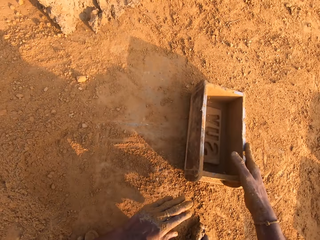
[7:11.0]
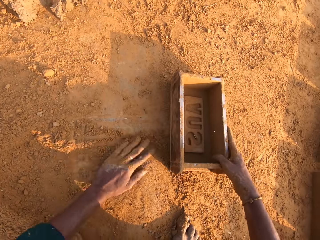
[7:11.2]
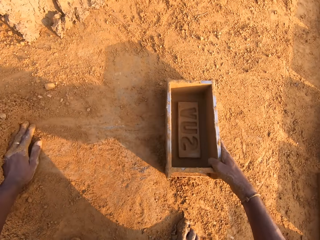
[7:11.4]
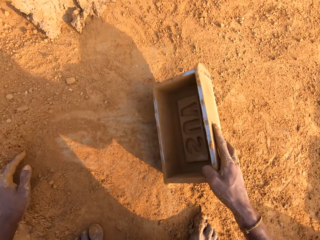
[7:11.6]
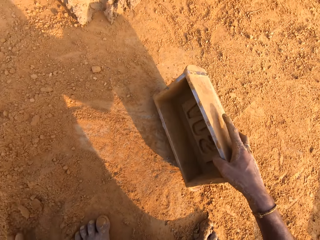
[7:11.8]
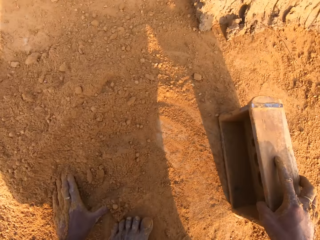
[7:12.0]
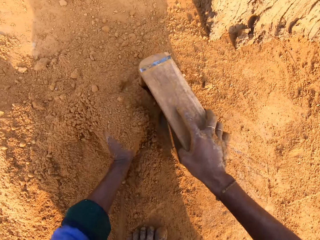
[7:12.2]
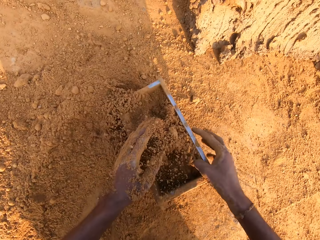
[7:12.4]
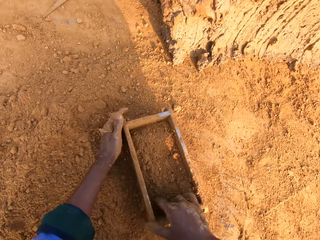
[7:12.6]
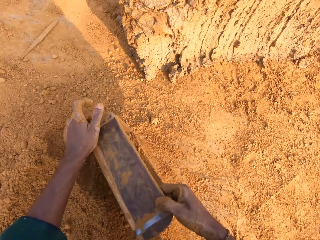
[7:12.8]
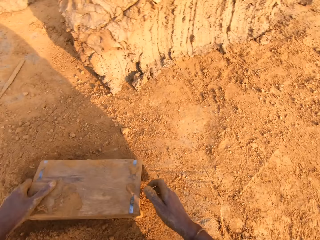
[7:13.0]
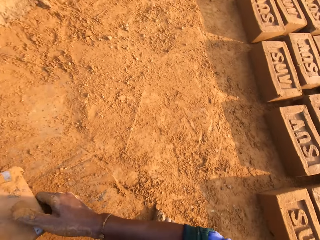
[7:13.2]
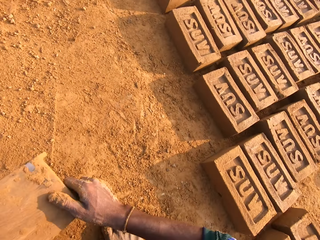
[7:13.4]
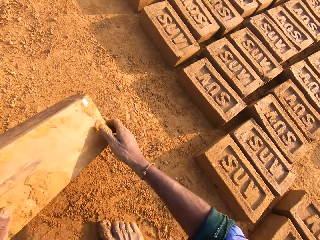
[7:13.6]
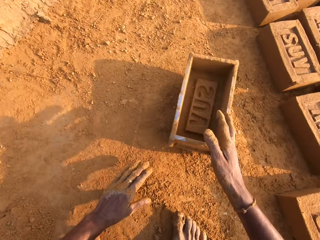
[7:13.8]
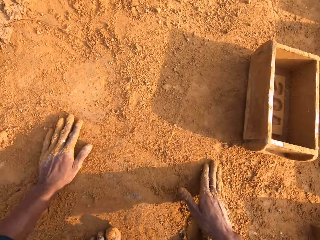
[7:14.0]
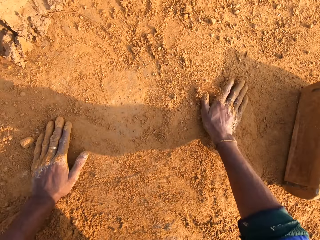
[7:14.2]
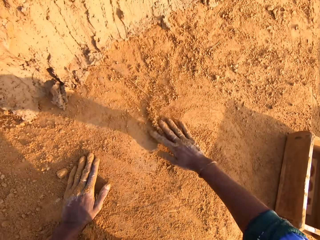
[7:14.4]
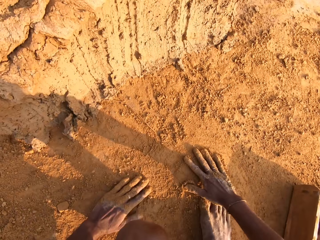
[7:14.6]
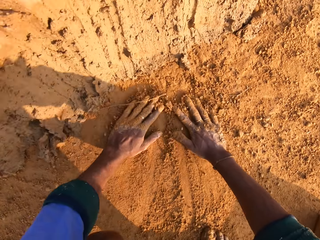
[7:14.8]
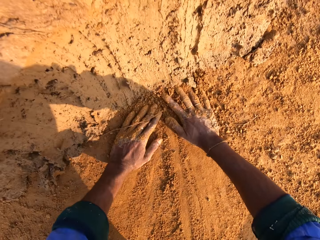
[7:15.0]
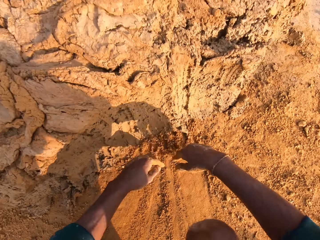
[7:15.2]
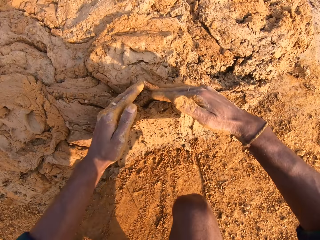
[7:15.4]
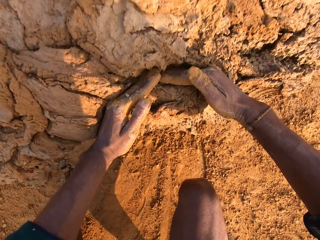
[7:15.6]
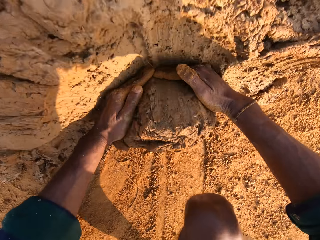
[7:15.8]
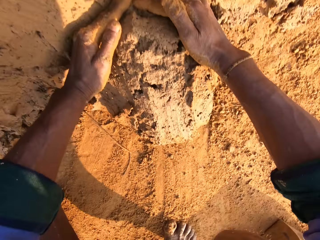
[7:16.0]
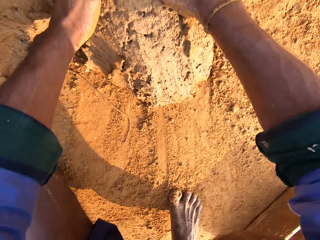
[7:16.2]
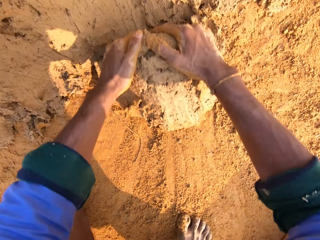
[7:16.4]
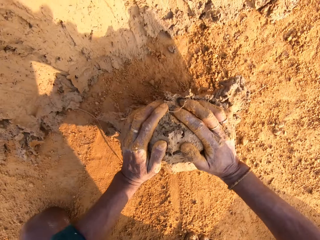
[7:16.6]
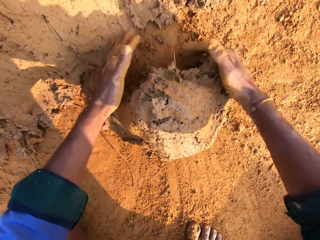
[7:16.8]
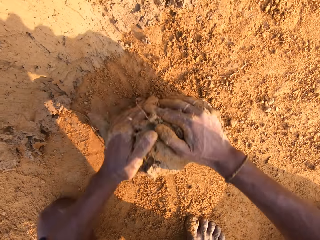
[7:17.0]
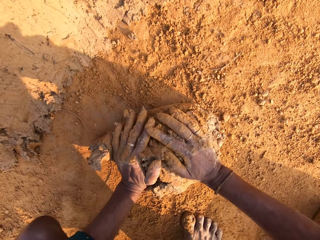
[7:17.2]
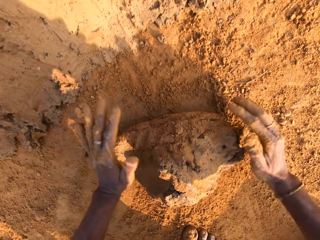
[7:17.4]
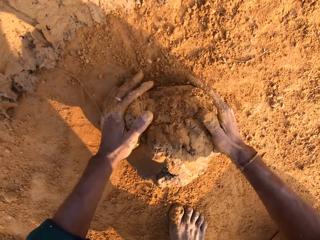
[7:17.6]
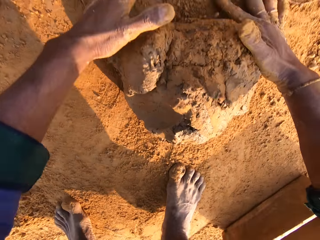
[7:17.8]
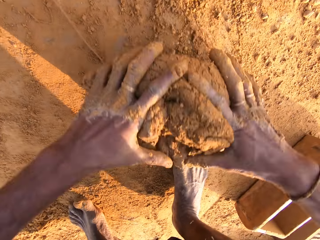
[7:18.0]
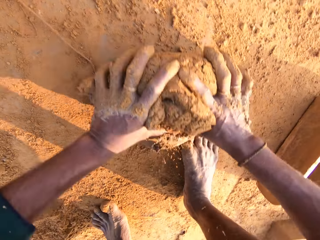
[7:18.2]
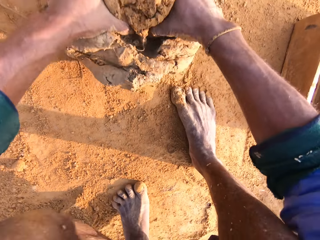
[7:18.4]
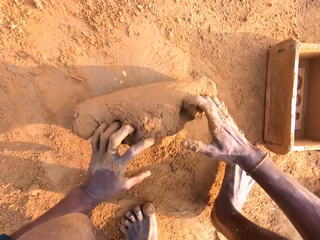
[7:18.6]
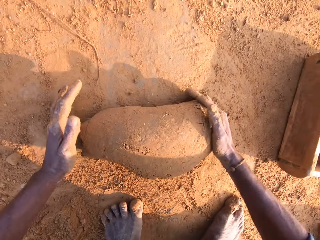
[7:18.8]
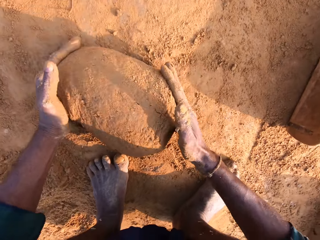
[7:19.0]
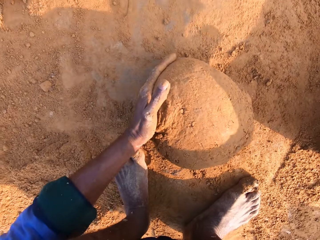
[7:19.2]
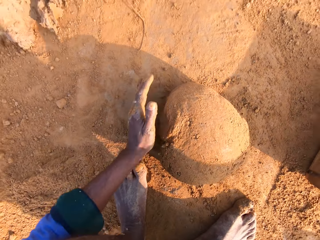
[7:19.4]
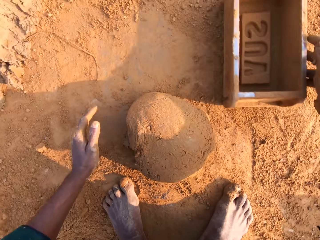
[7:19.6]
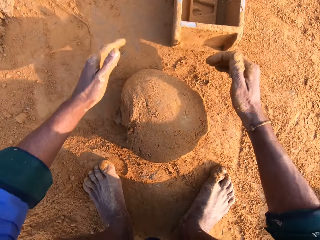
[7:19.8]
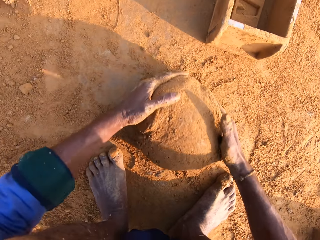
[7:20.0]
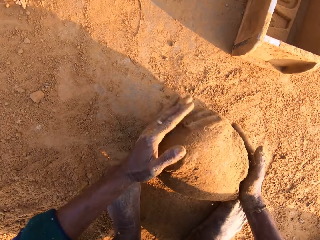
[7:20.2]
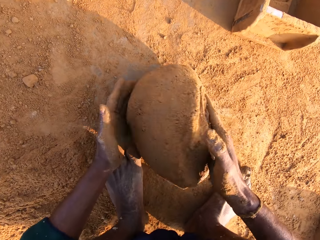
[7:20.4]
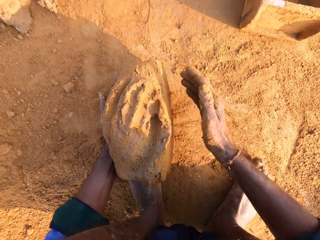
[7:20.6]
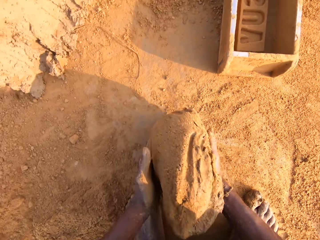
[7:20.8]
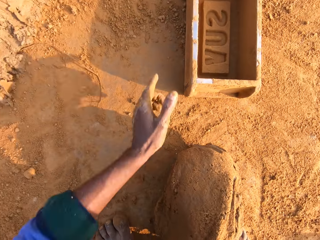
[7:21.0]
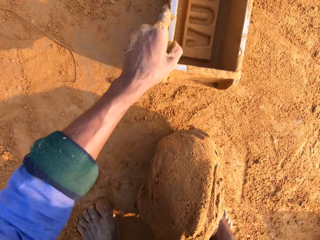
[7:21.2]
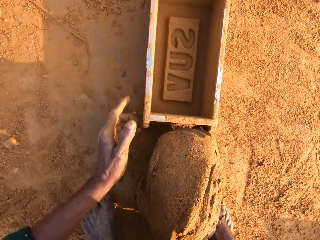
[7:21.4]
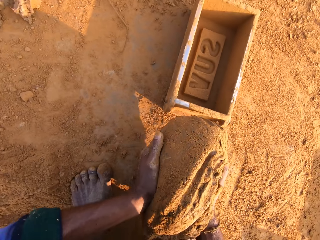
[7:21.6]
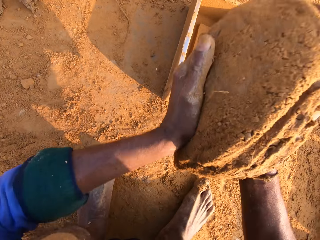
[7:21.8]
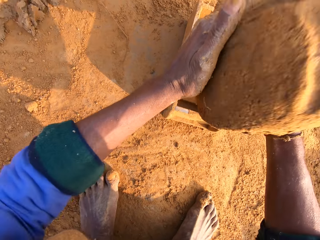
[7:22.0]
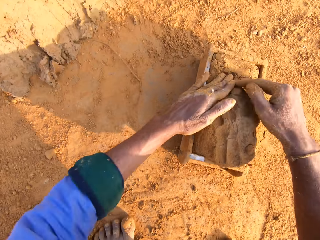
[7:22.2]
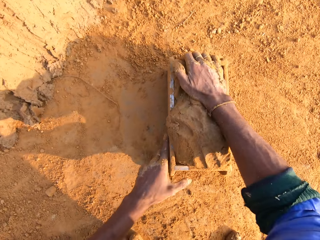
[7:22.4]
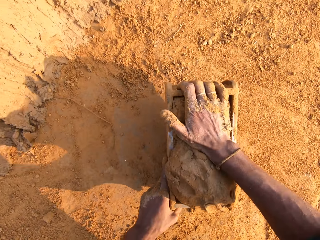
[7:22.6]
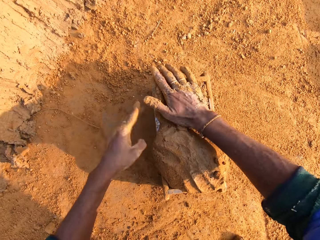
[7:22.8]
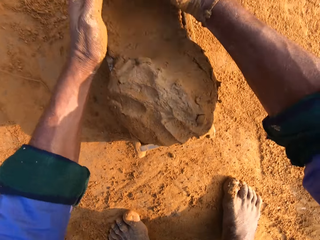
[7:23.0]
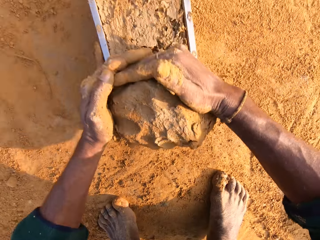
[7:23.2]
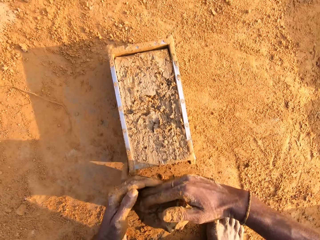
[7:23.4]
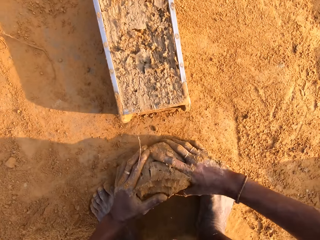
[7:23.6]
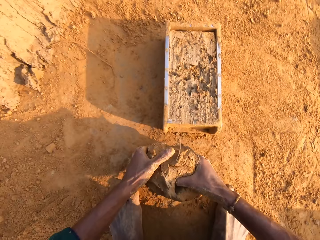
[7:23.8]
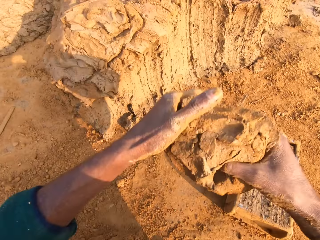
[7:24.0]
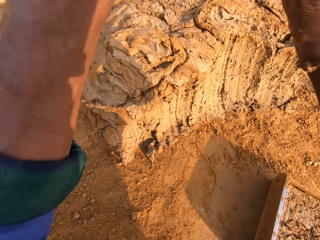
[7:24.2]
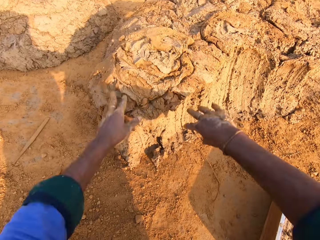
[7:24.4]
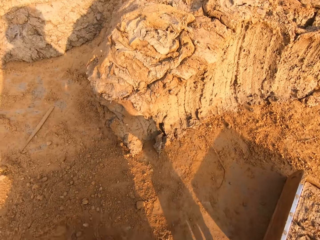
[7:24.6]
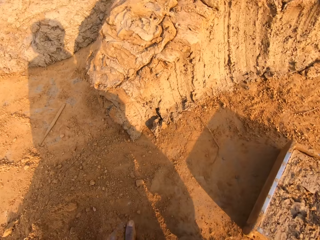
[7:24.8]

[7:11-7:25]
The camera wearer shakes the brick mold. They rub the left hand on the soil, put the soil in the brick mold, and pour the soil on the ground. They drop the brick mold on the ground. They rub both hands on the ground. They cut the clay with both hands. They scoop the molding clay. They roll the molding clay on the ground. They move the brick mold on the ground. They roll the clay on the ground. They carry the clay with the right hand. They pull the brick mold closer with the left hand. They put the molding clay in the brick mold. They remove the excess clay on the brick mold. They pick the clay with both hands. They drop the clay on the ground.

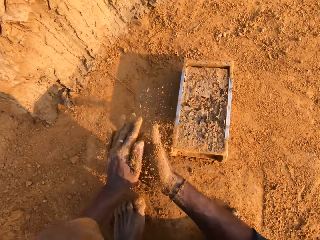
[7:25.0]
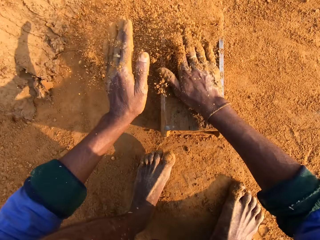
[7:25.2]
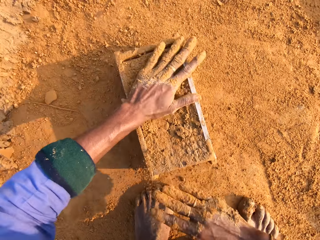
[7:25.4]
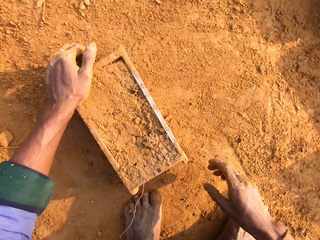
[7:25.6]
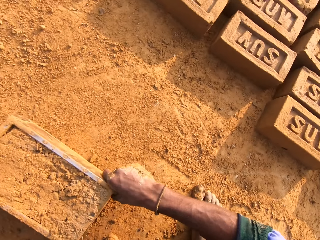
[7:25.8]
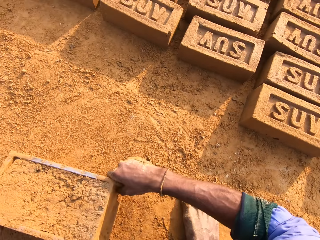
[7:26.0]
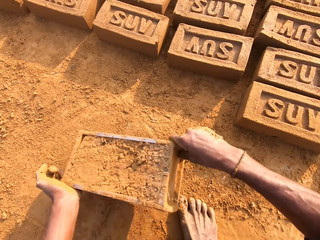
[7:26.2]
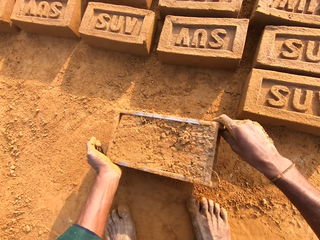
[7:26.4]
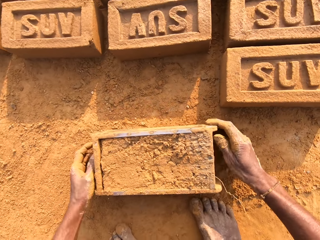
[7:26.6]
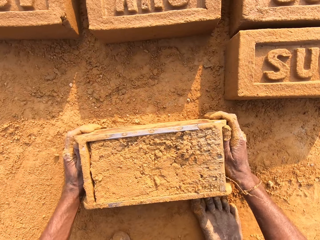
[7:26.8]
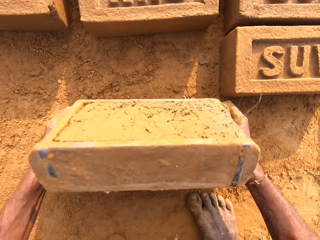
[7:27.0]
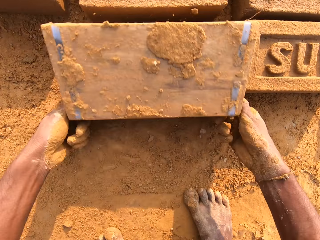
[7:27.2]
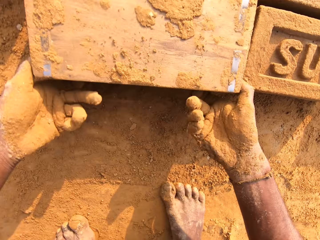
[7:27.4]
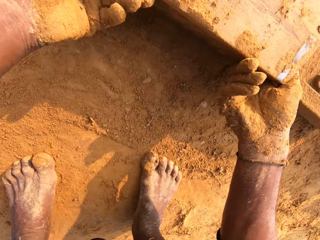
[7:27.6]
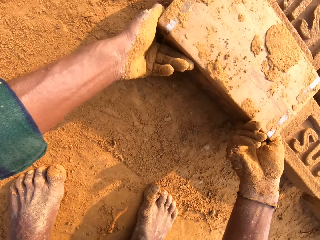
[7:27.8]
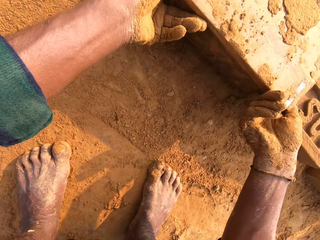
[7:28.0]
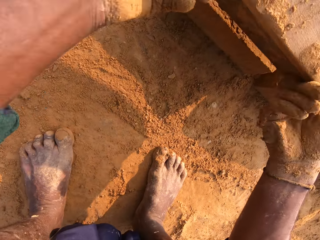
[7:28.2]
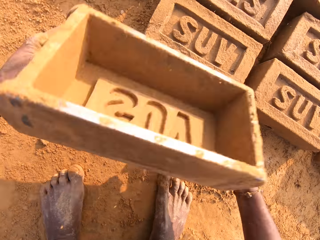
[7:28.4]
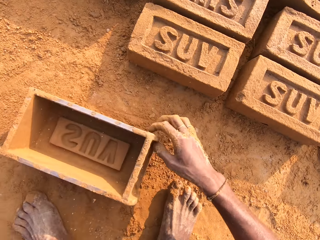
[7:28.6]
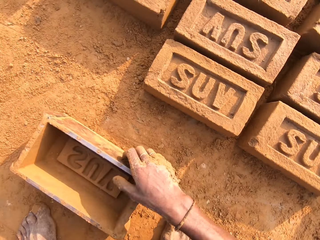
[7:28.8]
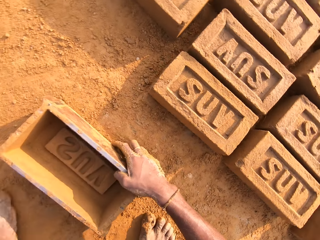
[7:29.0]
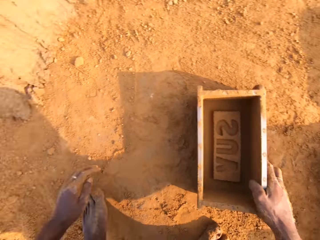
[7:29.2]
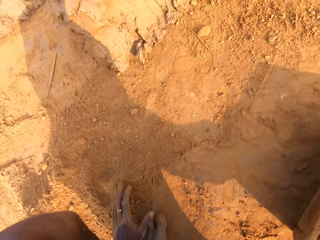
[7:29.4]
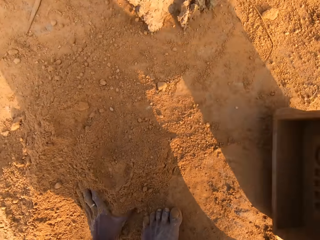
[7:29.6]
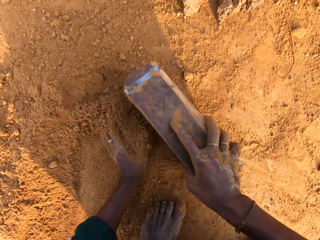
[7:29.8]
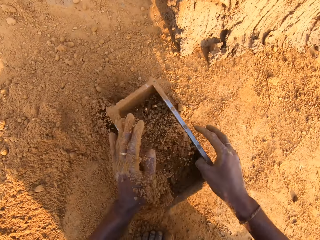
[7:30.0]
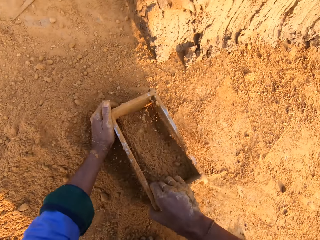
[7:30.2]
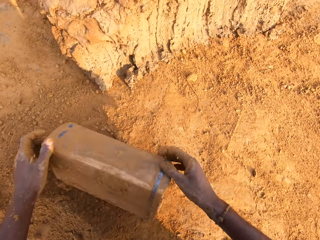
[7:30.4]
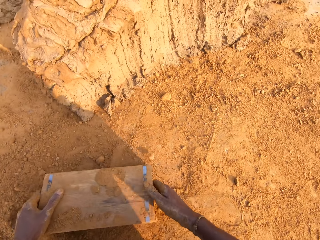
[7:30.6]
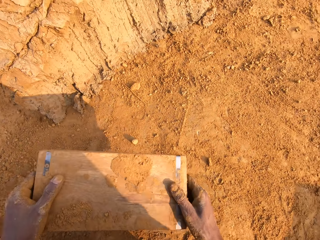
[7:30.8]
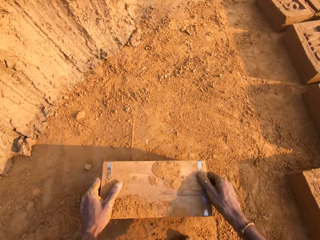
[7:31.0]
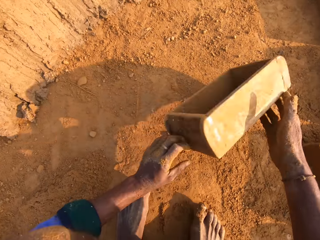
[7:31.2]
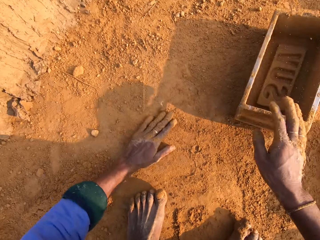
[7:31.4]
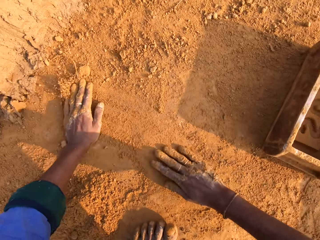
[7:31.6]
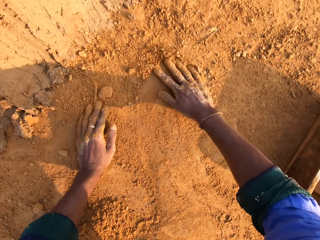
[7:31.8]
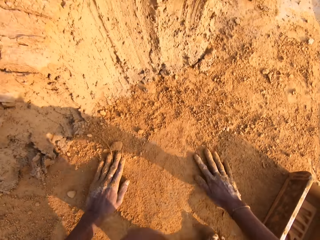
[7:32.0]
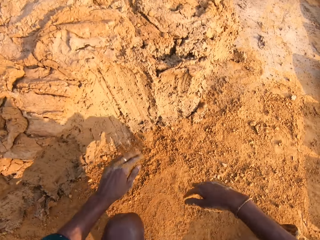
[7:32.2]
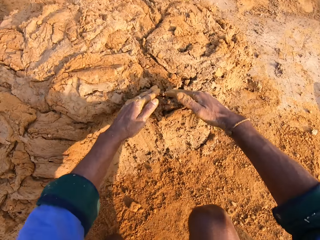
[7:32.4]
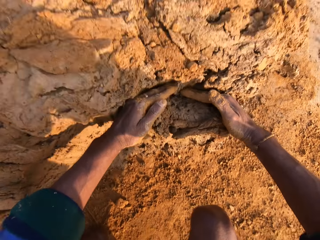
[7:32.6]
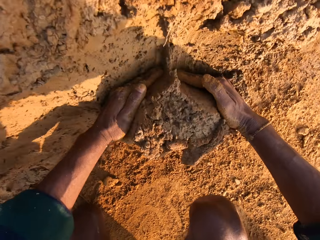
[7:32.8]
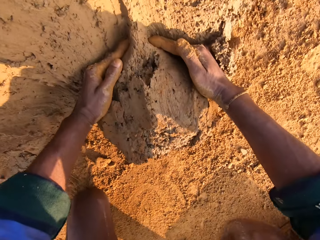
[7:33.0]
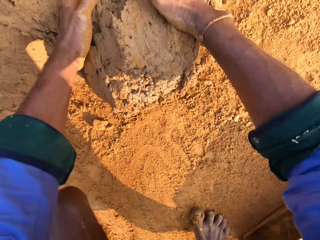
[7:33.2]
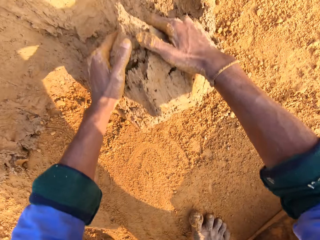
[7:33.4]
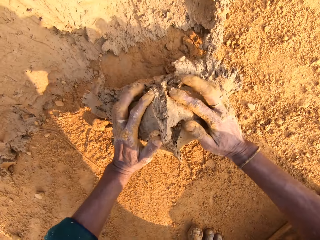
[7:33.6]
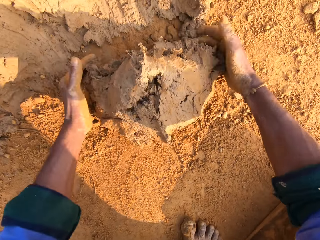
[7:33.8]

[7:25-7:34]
The camera wearer picks the soil with both hands. They pour the soil on the clay. They cover the brick mold with the soil. They carry the brick mold with both hands. They drop the brick mold on the ground. They drop the brick on the ground. They flip the brick mold on the ground. They carry the brick mold with both hands. They drop the brick mold on the ground. They rub the left hand on the soil. They remove the brick from the brick mold. They carry the brick mold with the right hand. They put the soil in the brick mold and pour the soil on the ground. They collect soil with the brick mold. They drop the brick mold on the ground. They cut the clay with both hands. They scoop the molding clay.
